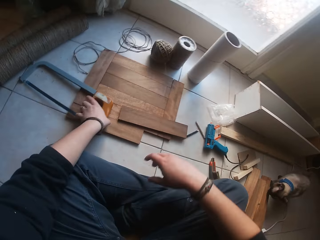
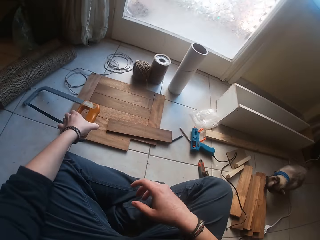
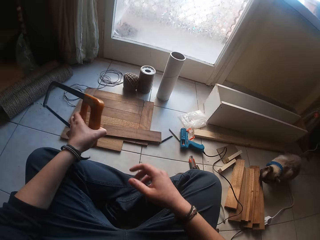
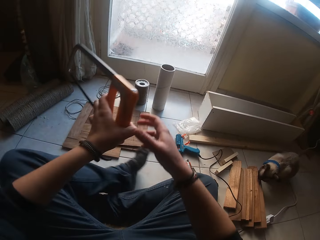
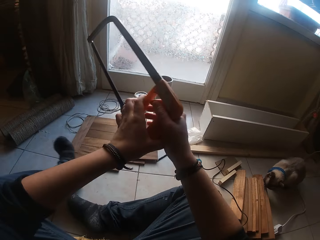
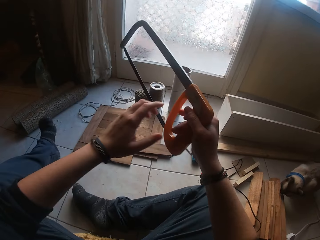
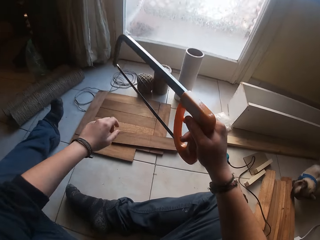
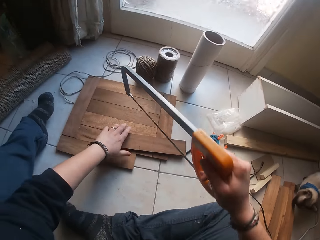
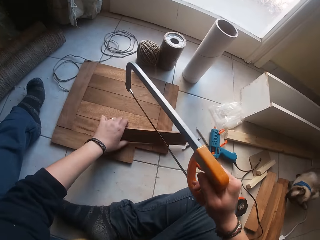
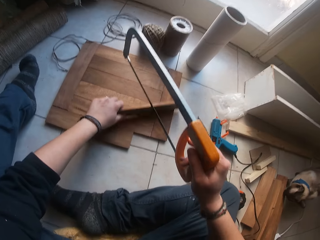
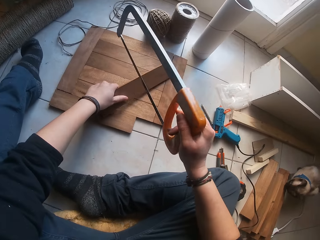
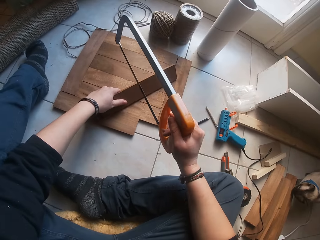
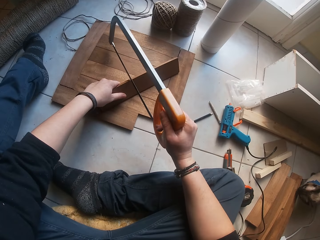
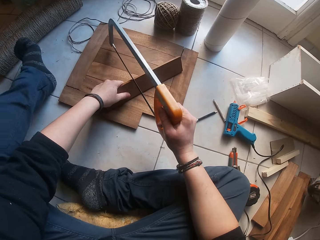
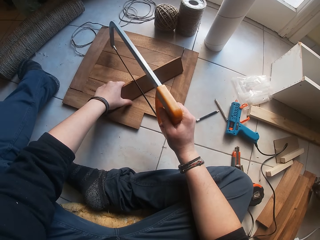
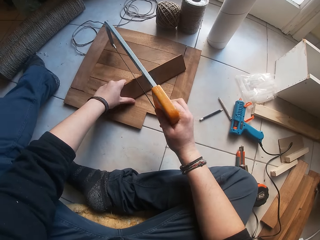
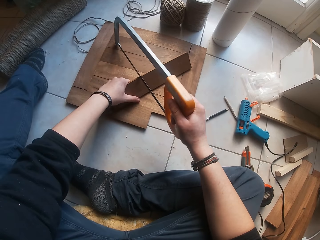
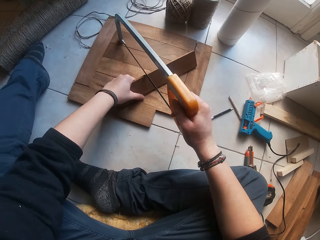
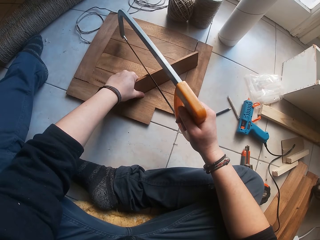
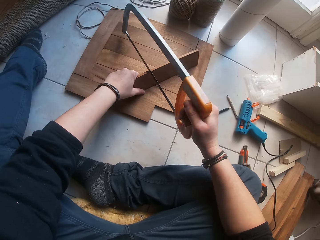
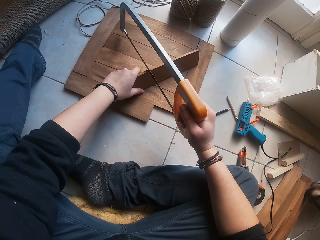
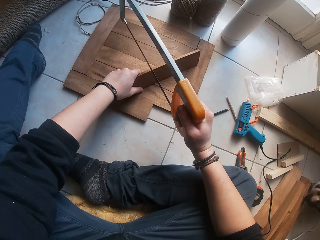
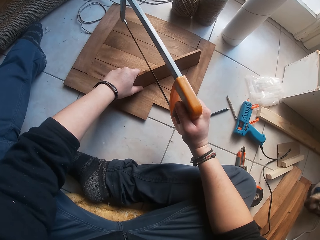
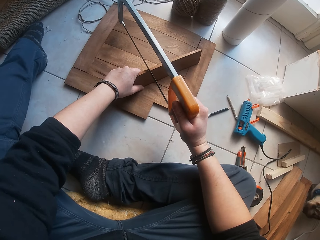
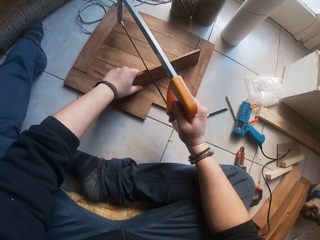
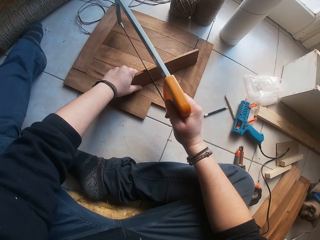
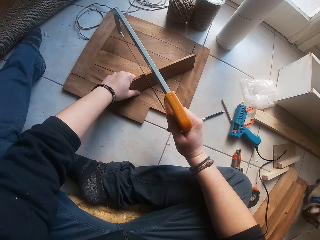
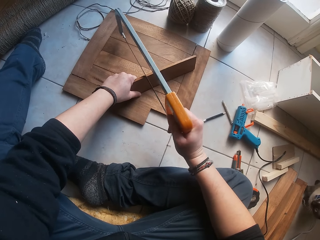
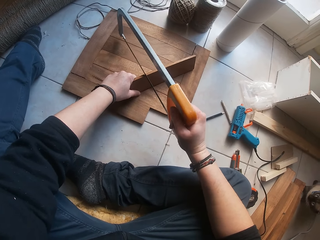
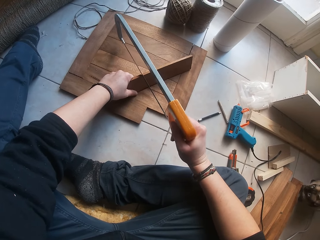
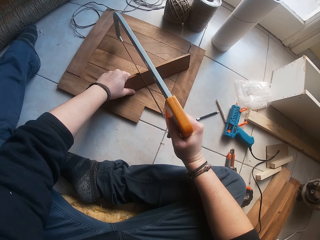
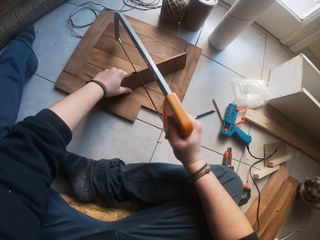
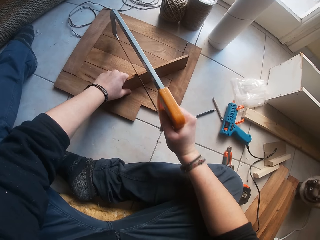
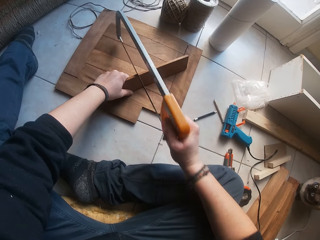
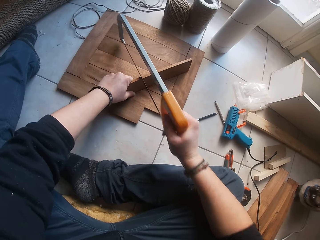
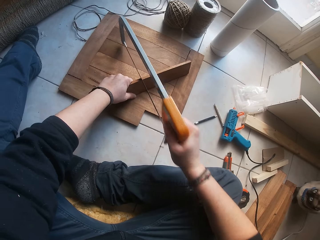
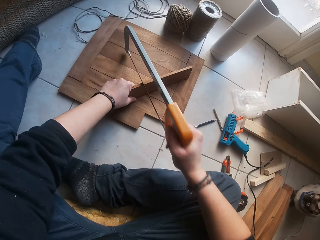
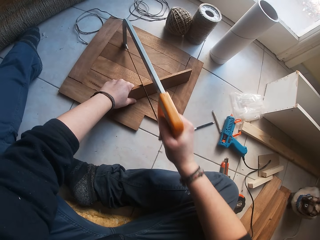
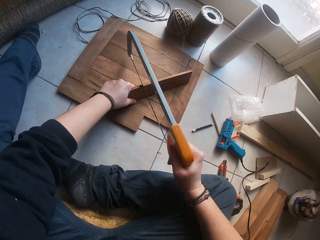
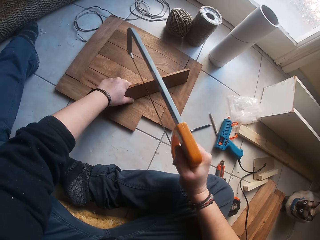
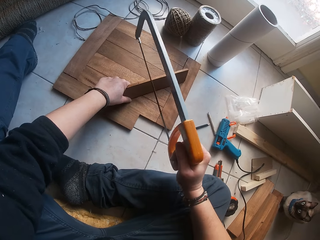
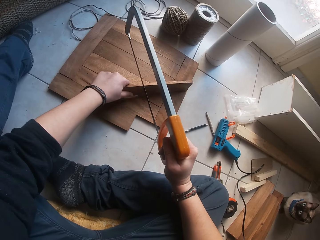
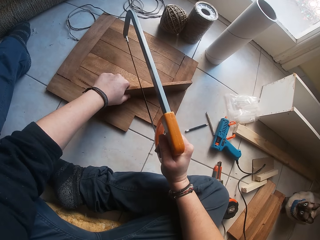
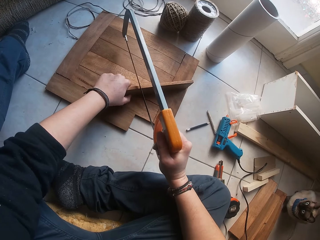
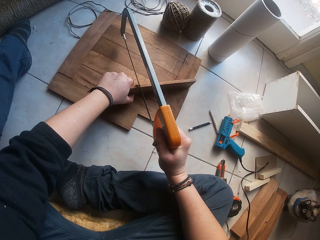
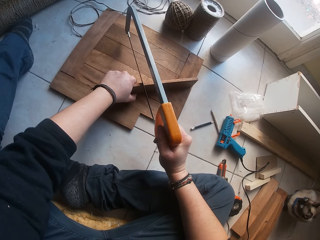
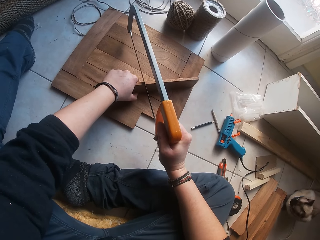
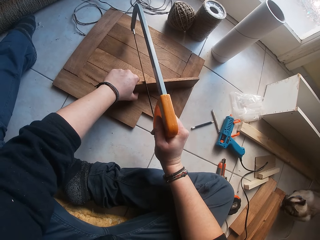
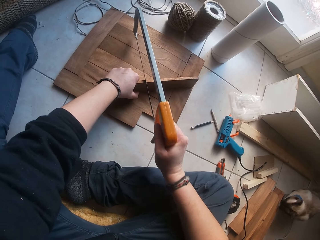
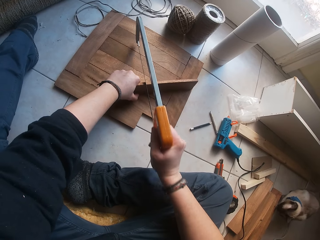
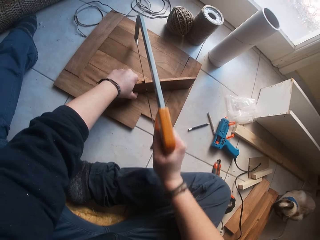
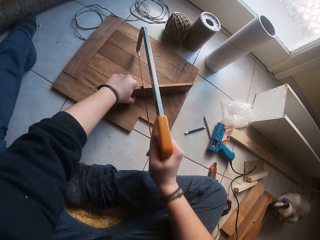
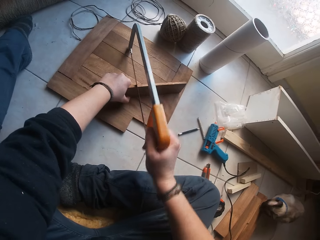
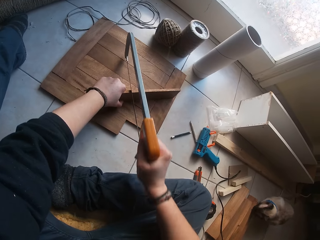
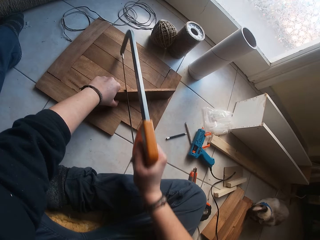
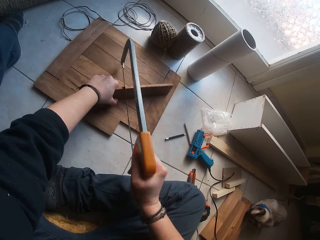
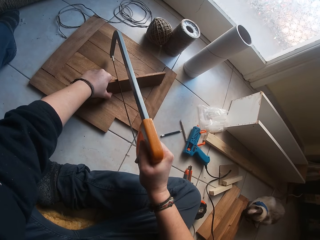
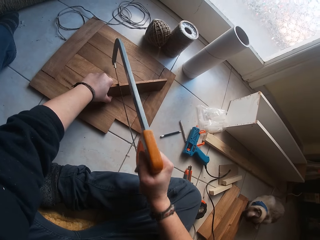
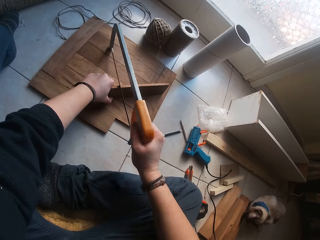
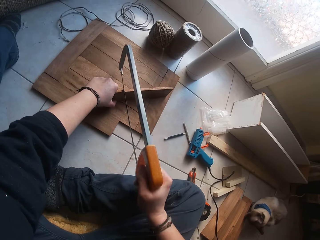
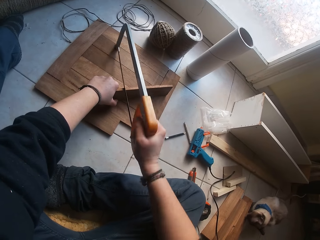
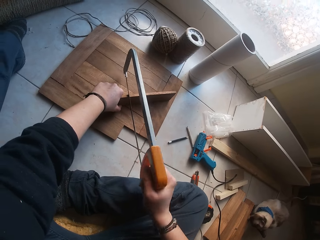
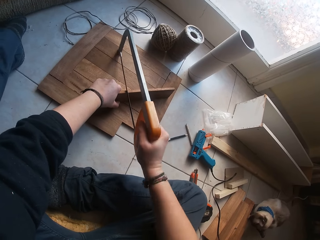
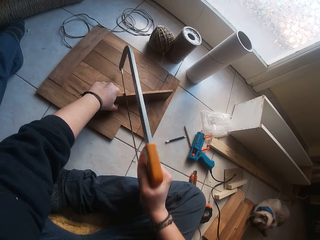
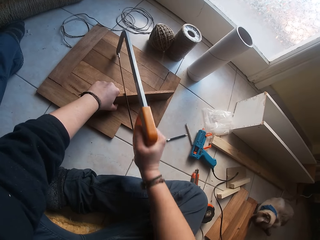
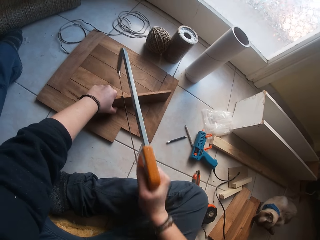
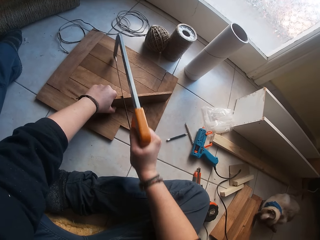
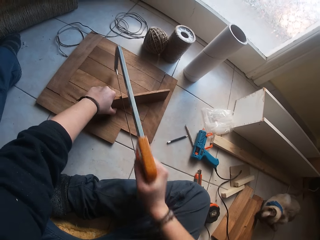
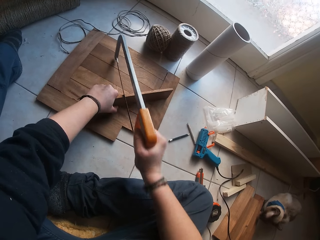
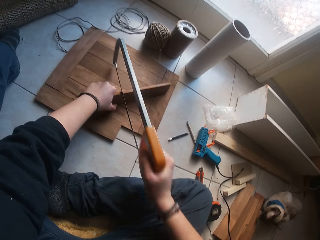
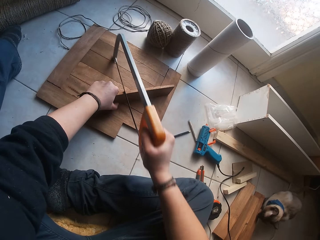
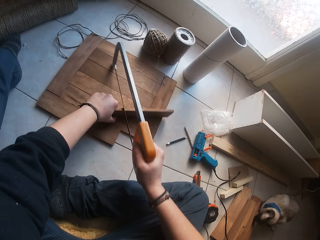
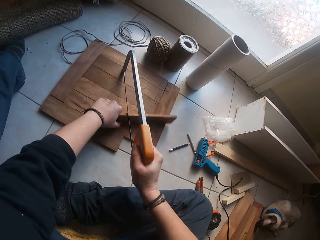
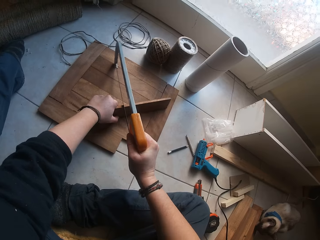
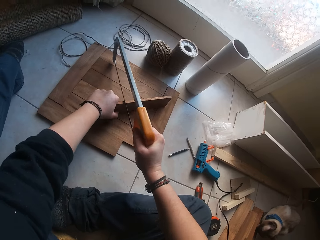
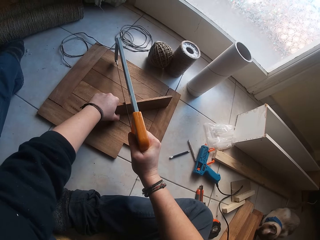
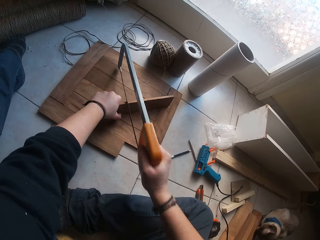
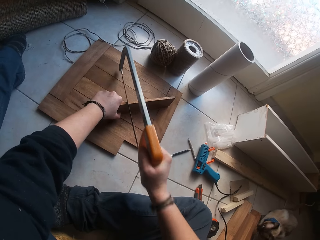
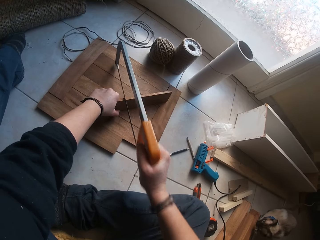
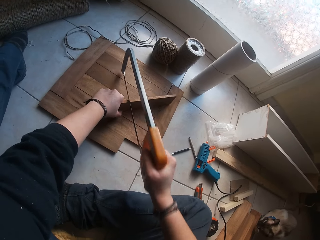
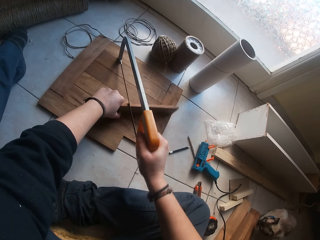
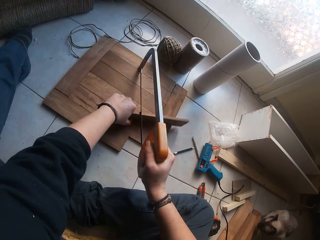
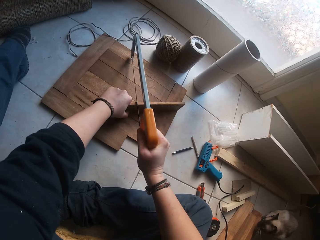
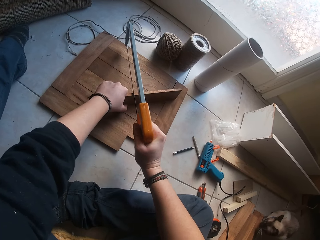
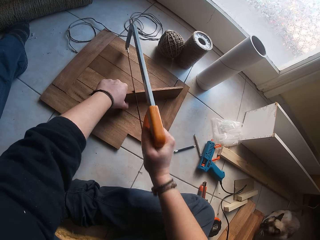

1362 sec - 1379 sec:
The camera wearer picks the wood. They pick the saw. They cut the wood. They place the saw on the wood. They cut the wood. They lift the saw. They place the saw on the wood. They cut the wood.

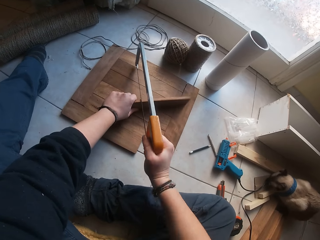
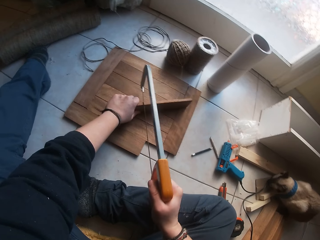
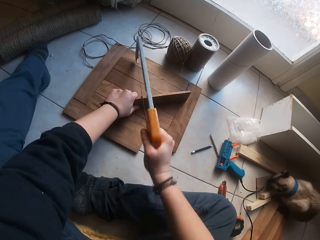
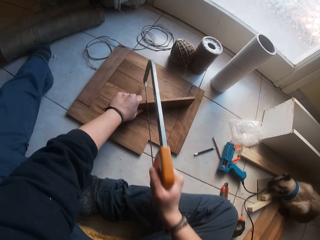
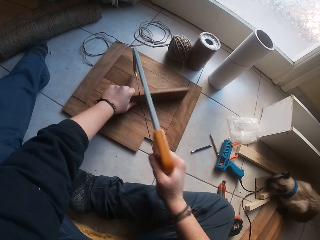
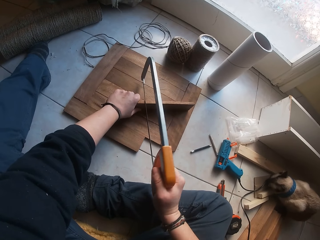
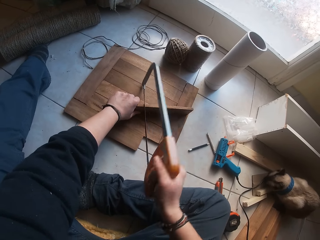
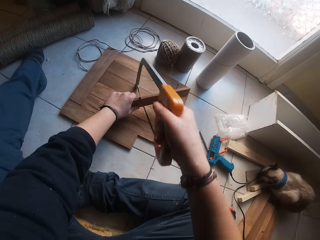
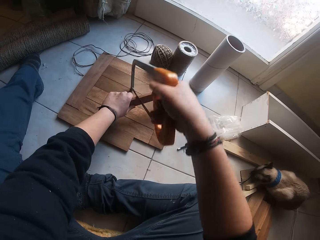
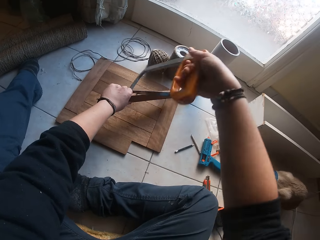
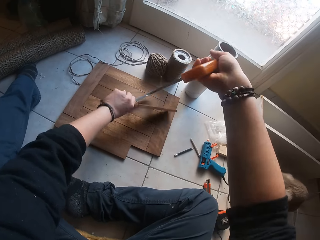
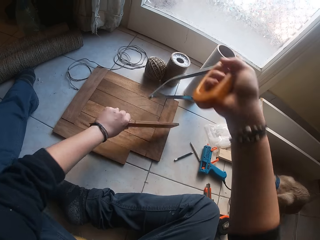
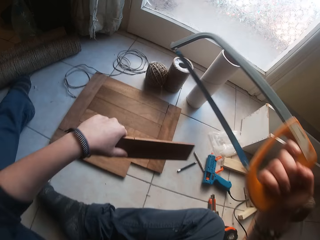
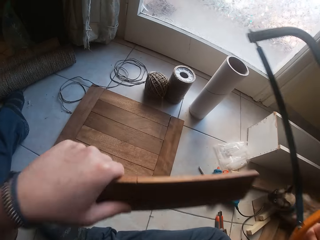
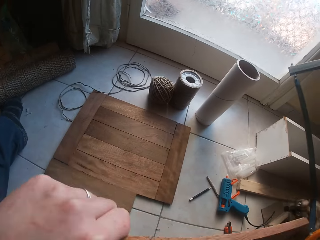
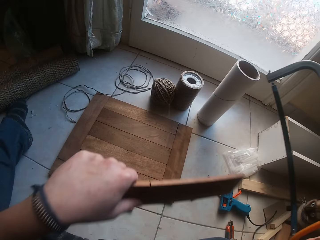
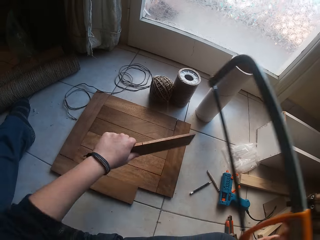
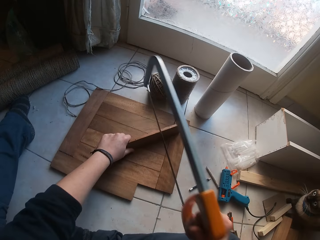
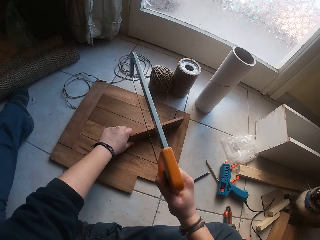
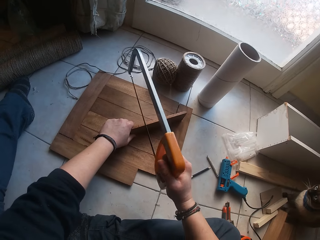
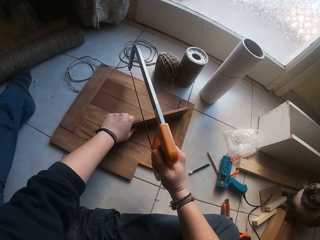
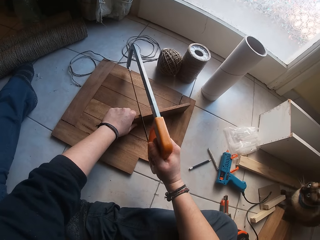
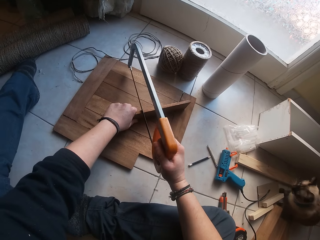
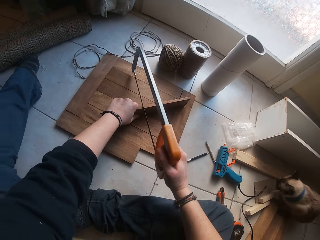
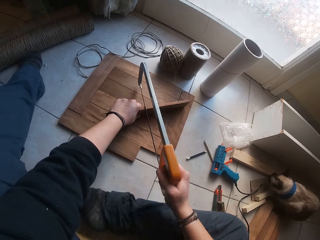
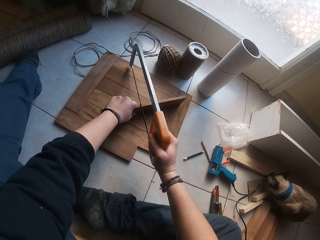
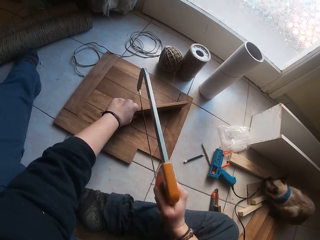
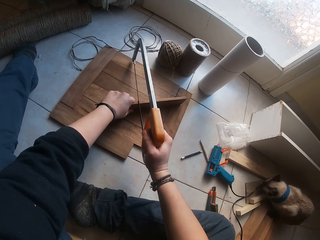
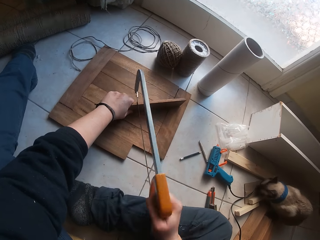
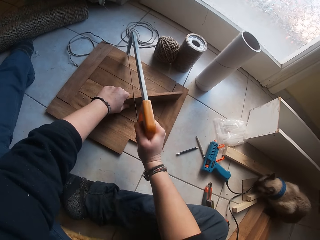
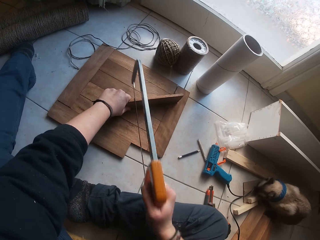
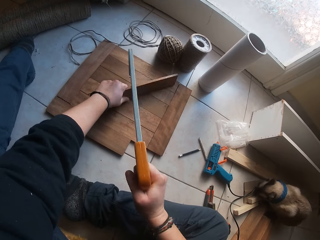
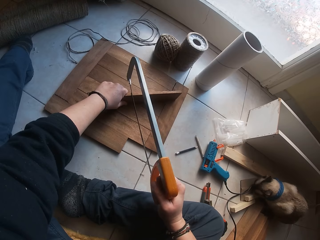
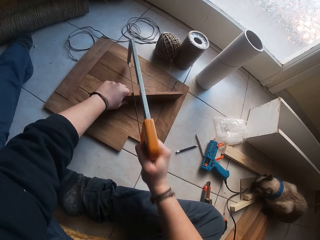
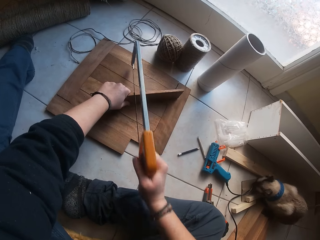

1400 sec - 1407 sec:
The camera wearer lifts the plank with his left hand. He removes the saw from the plank with his right hand. He places the plank on the decking board with his left hand. He cuts the plank with the saw in his right hand. He places the saw on the plank.
